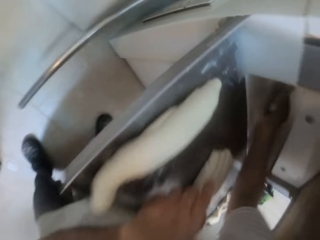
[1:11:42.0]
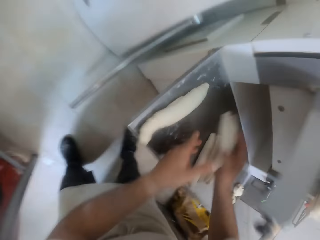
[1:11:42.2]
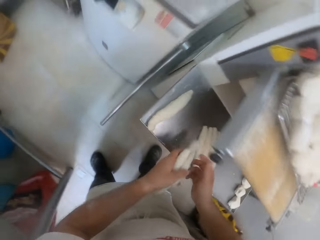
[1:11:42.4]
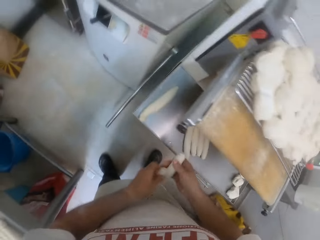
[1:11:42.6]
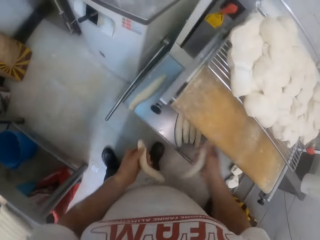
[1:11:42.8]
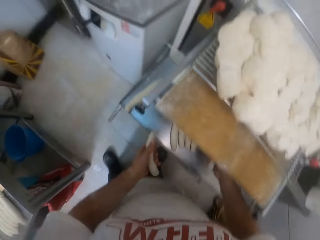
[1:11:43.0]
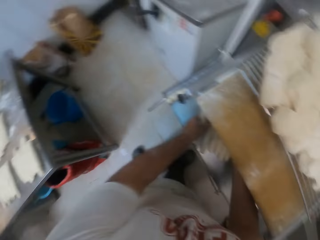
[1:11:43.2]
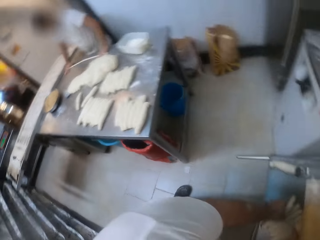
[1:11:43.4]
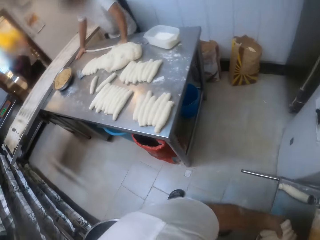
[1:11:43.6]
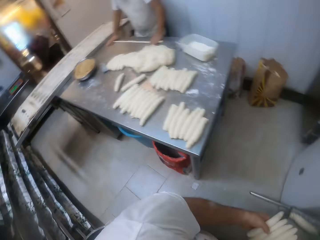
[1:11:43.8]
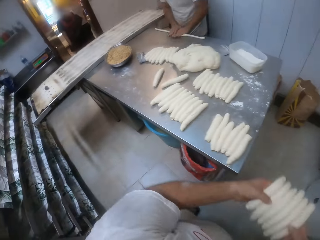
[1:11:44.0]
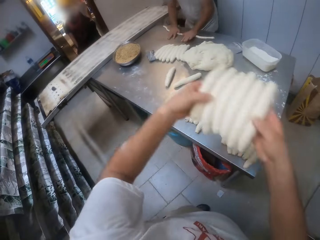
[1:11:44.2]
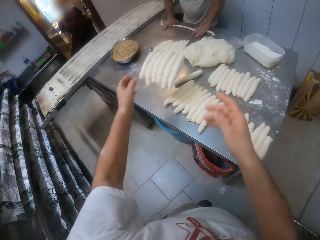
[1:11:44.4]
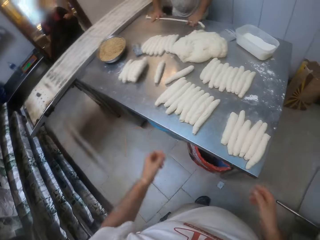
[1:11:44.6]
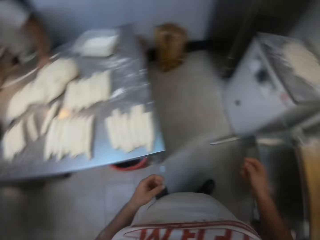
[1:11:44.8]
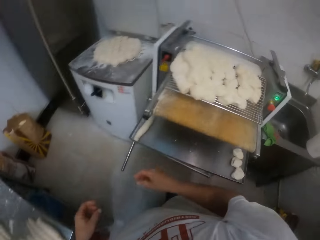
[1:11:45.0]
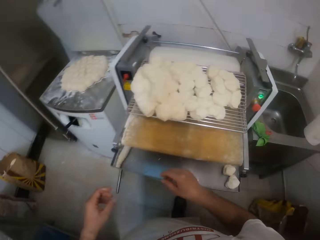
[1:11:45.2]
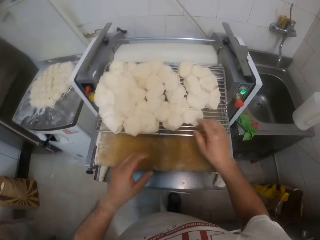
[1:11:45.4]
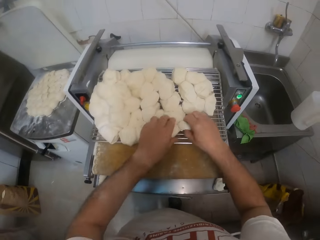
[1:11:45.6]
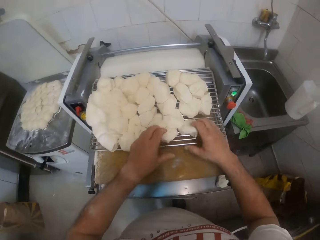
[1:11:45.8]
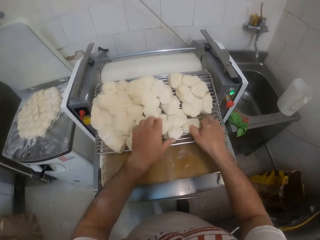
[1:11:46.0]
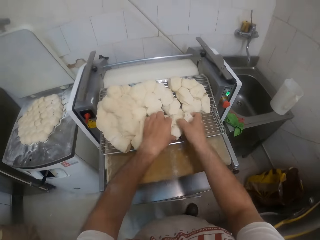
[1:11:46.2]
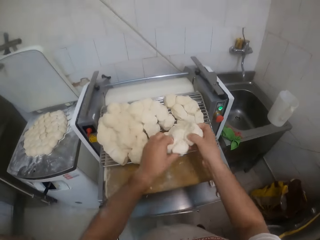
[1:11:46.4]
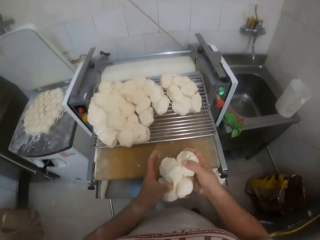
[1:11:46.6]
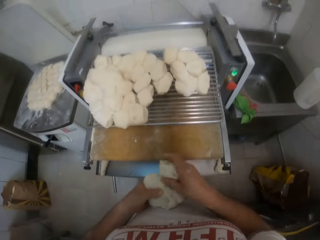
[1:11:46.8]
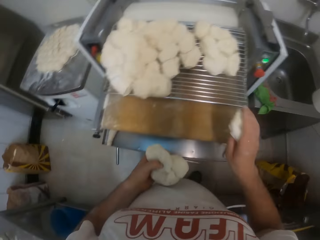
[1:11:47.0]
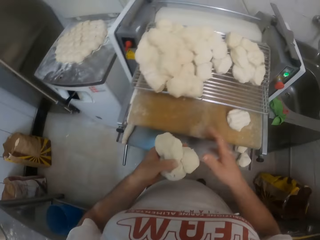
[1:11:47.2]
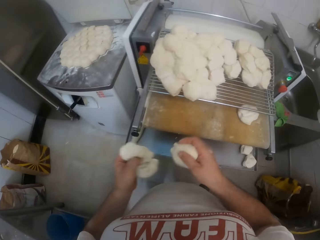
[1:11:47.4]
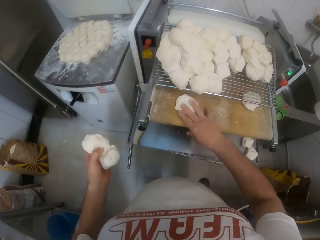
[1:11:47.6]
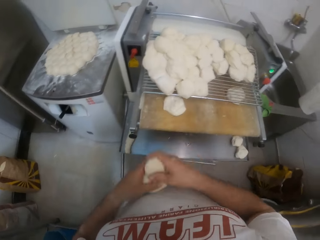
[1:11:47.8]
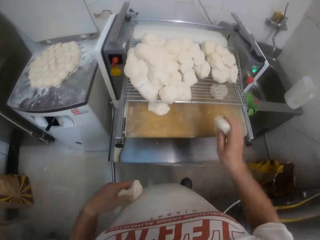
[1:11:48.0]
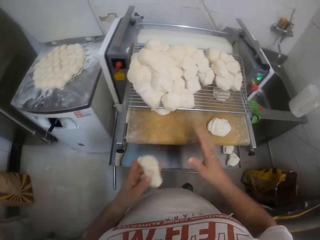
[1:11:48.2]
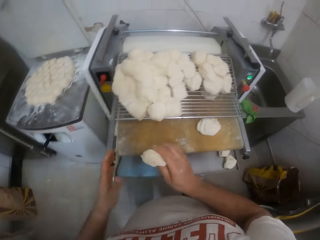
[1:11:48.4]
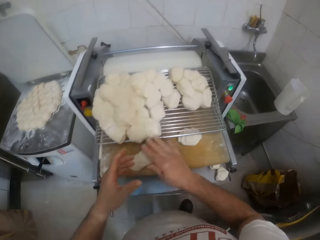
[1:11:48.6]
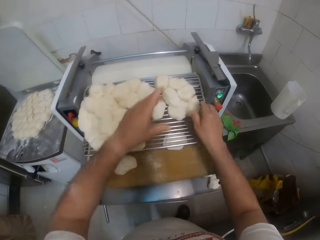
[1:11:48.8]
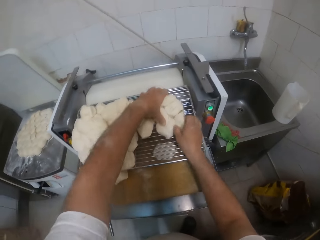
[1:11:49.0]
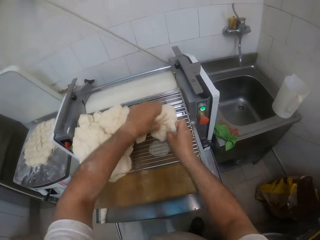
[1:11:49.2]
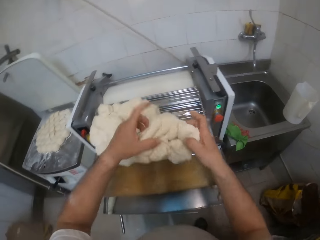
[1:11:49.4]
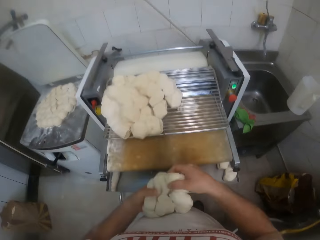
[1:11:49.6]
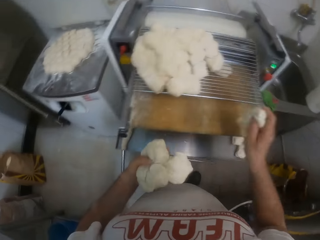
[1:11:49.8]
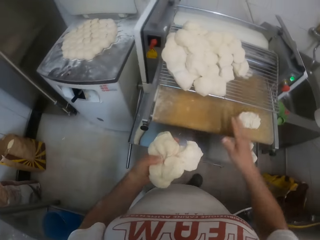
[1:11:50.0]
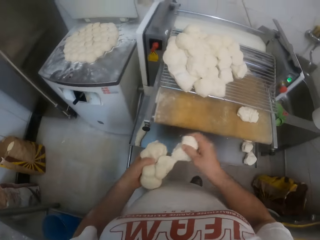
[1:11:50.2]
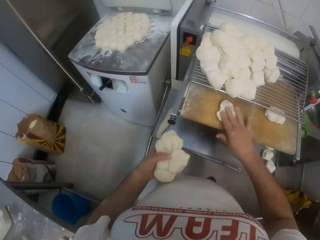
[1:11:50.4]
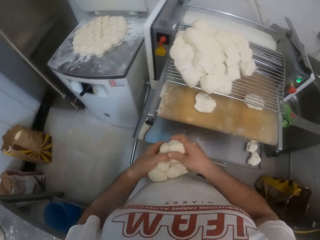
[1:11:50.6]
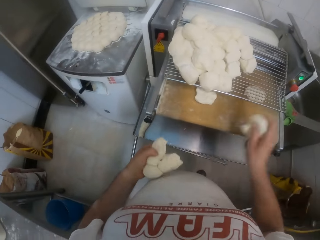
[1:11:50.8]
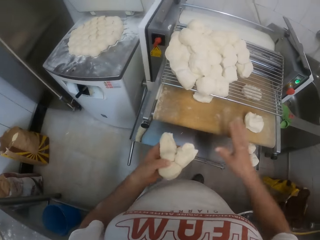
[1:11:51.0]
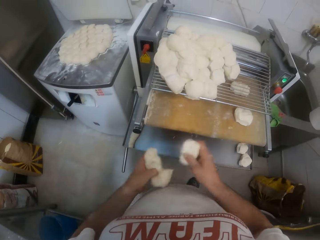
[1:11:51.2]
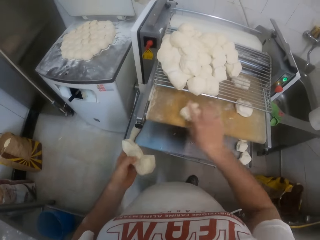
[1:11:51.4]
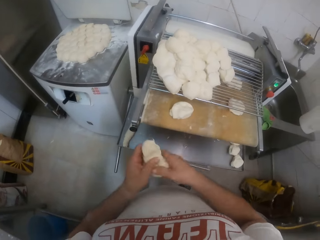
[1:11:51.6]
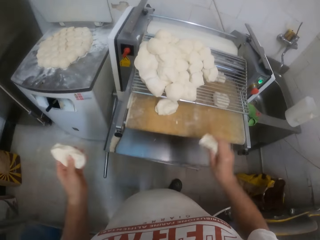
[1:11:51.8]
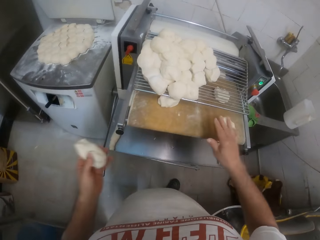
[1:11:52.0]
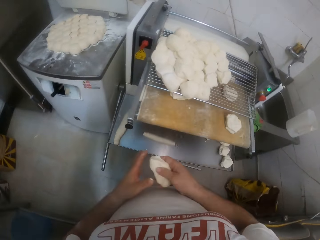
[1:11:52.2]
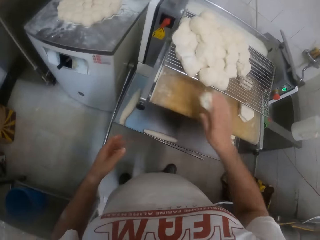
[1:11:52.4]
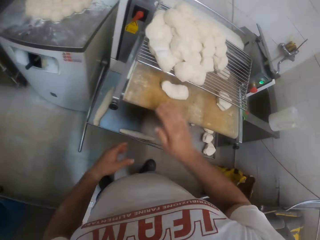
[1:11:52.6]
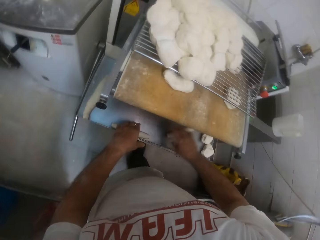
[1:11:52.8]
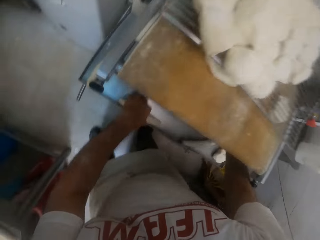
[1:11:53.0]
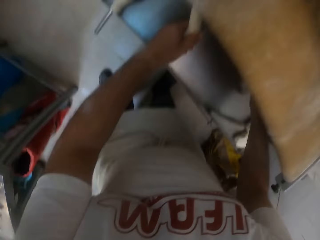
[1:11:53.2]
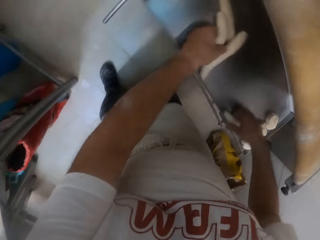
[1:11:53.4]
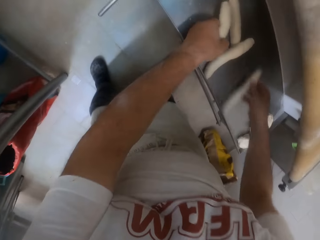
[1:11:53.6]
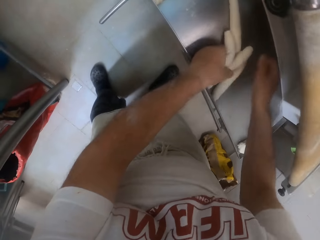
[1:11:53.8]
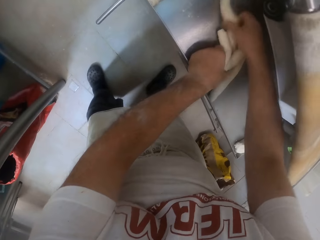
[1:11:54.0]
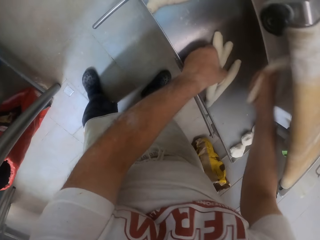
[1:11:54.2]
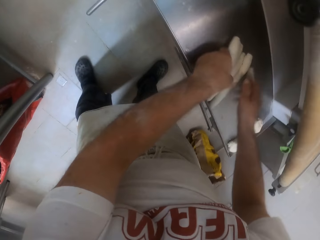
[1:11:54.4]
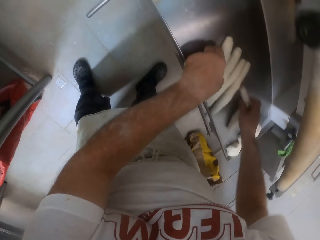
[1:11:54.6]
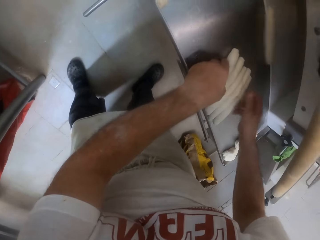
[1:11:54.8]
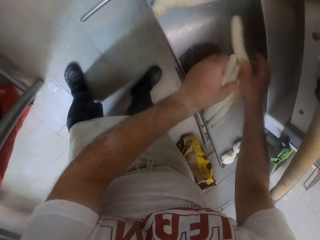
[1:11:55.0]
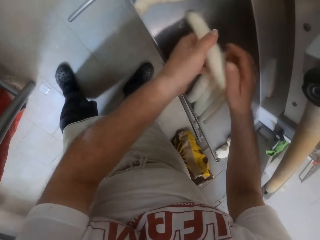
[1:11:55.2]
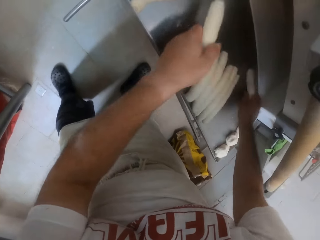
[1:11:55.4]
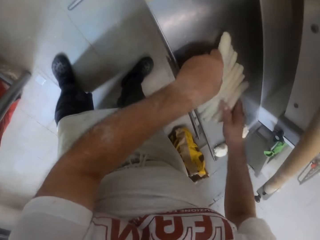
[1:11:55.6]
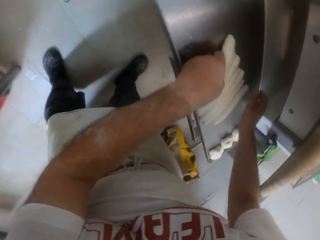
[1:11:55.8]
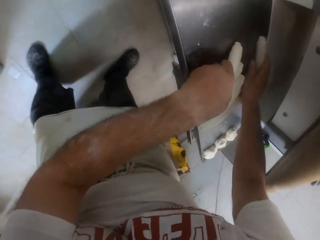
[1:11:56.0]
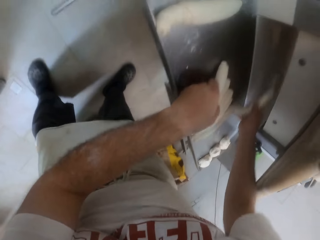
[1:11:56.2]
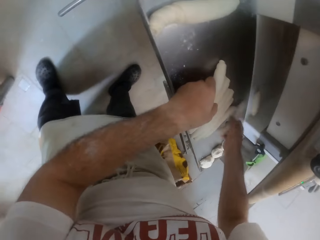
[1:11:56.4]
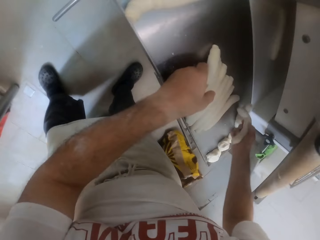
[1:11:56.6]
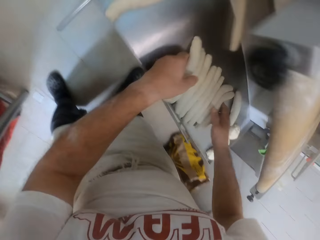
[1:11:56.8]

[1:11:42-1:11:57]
A man stretches a dough on the table with his hands. The camera wearer lifts the long rolls of dough on the dough sheeter with his hands. He throws the long rolls of dough in his hands on the table. He lifts the pieces of dough on the dough sheeter with his hands. He drops the dough in his right hand on the dough sheeter repeatedly. He lifts the pieces of dough on the dough sheeter with his hands. He drops the dough in his right hand on the dough sheeter repeatedly. He gathers the long rolls of dough on the dough sheeter with his hands.

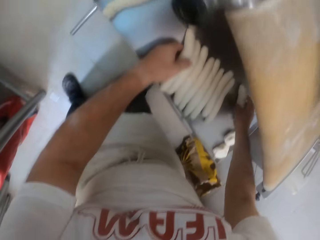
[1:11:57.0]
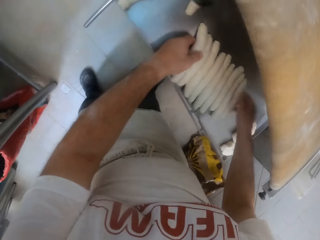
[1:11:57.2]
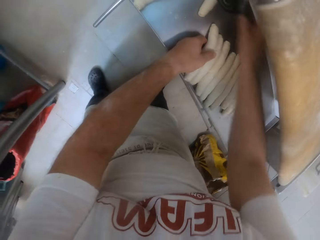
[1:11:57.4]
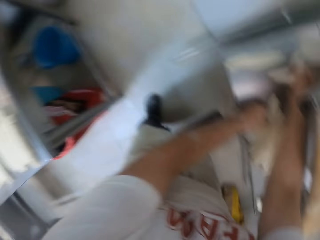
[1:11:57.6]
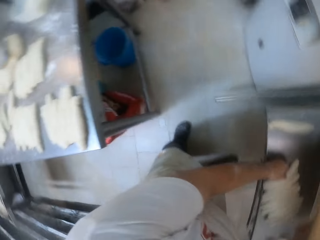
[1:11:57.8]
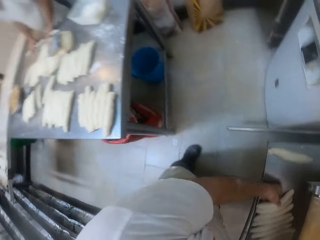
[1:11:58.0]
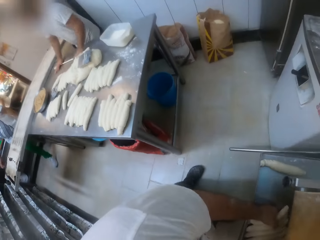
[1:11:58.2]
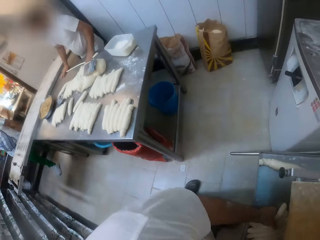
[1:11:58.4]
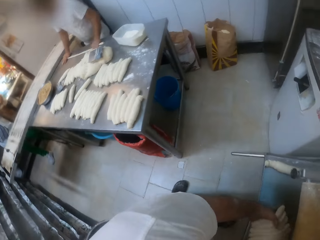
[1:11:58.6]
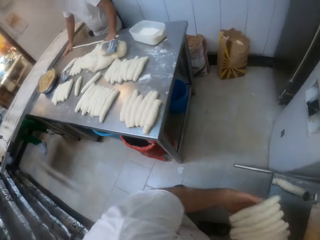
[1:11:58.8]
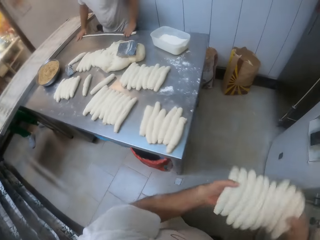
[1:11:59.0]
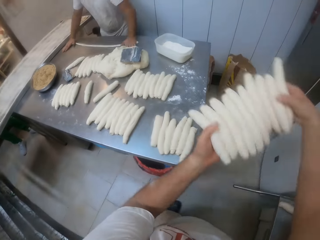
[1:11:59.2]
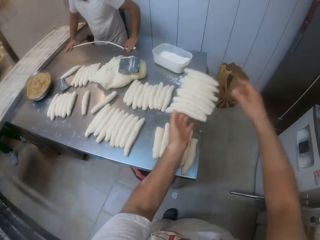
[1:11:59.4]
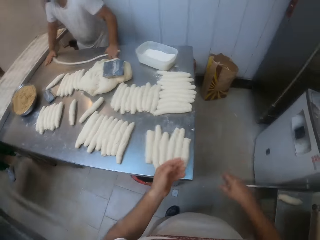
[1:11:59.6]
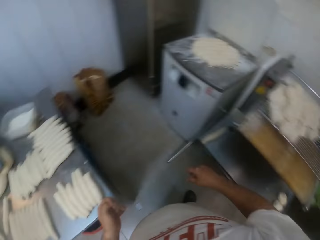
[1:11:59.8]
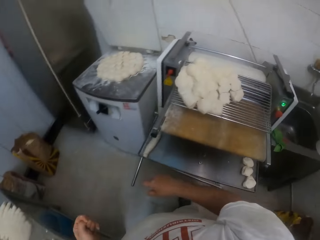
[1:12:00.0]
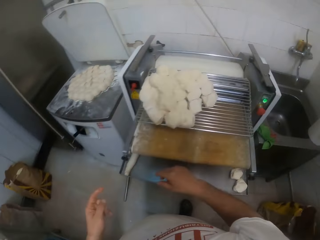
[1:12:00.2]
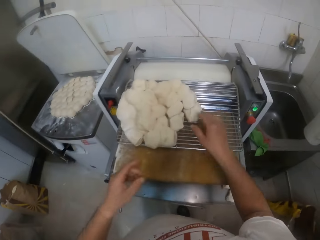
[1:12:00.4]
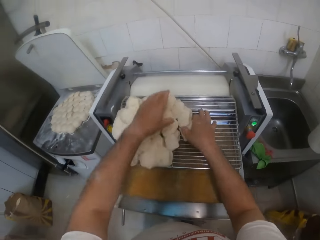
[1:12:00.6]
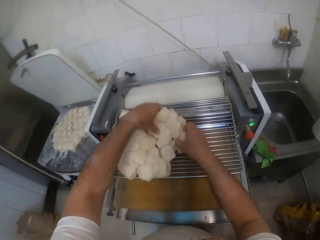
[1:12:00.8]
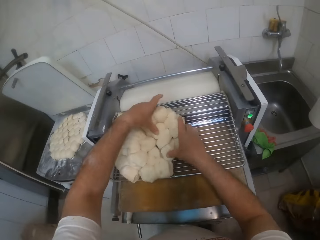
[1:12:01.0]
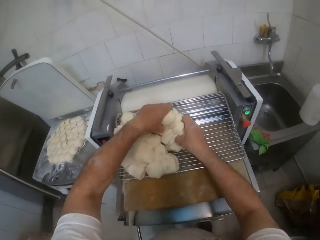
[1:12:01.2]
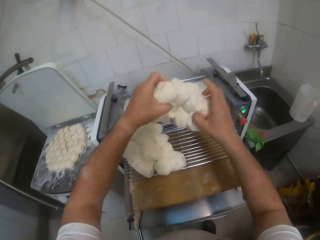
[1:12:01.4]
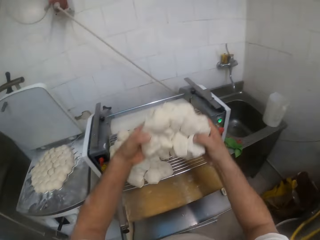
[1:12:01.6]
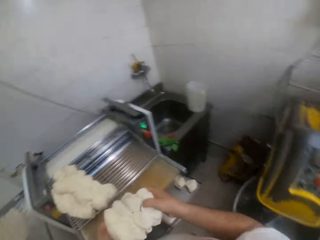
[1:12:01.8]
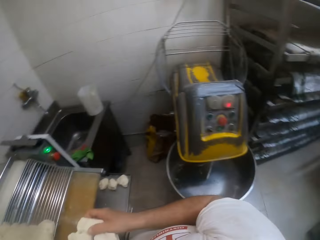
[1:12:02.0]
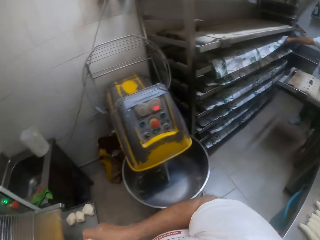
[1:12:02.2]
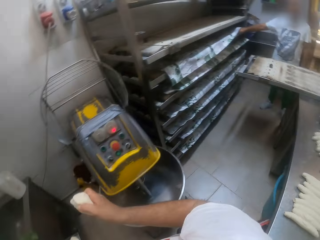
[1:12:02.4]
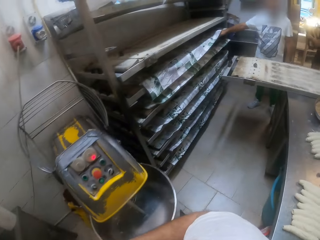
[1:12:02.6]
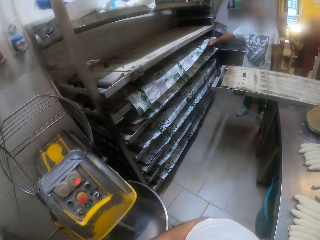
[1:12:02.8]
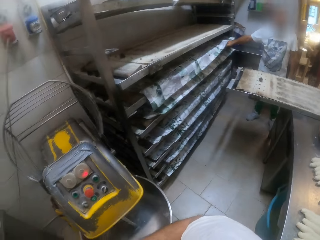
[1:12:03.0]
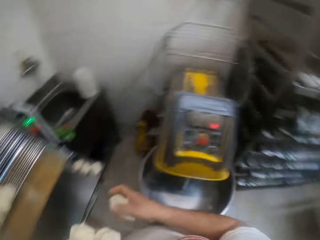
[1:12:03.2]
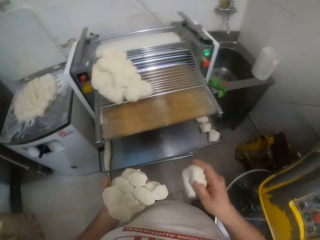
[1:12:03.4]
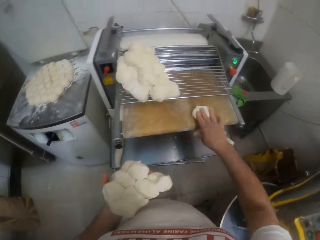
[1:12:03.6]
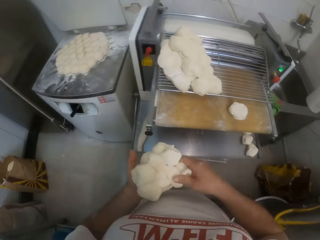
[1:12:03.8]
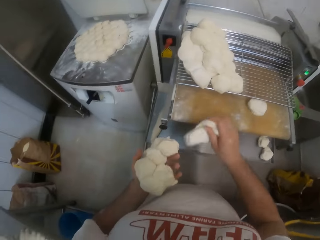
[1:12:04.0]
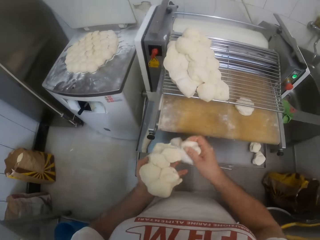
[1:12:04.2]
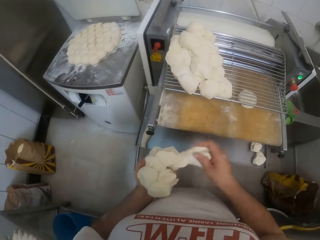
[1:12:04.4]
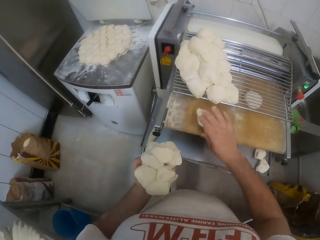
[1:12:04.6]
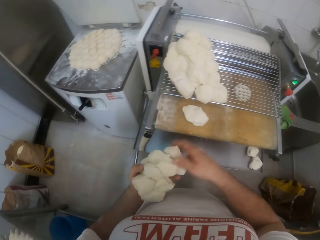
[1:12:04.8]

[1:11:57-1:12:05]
The camera wearer lifts the long rolls of dough on the dough sheeter with his hands. He takes the rolled doughs to the table. He throws the long rolls of dough in his hands on the table. He lifts the pieces of dough on the dough sheeter with his hands. He drops the dough in his right hand on the dough sheeter.
